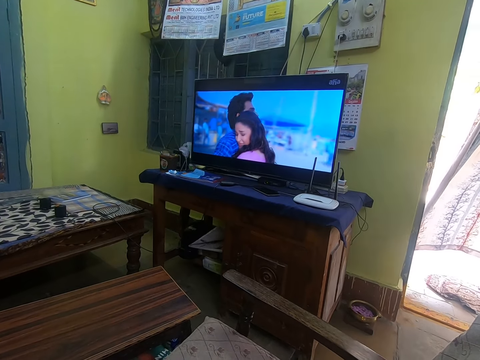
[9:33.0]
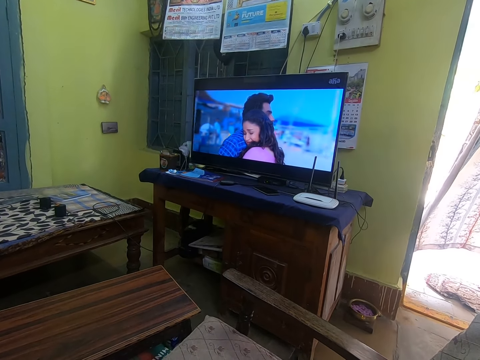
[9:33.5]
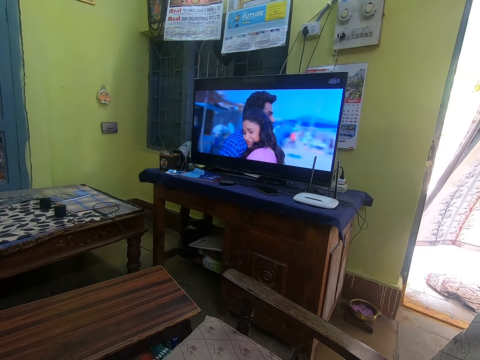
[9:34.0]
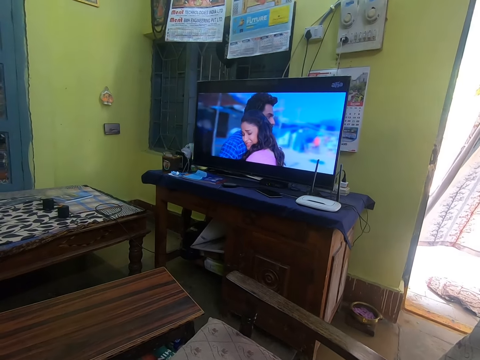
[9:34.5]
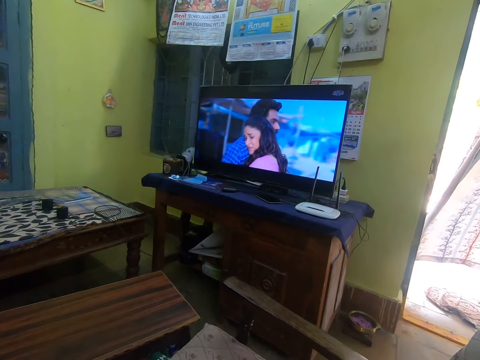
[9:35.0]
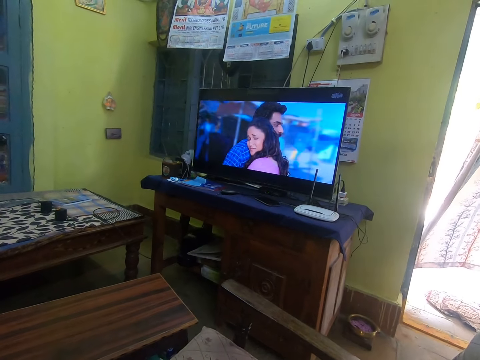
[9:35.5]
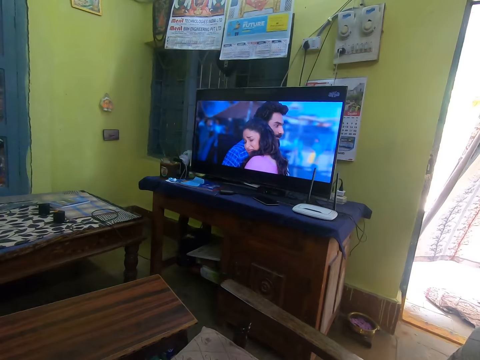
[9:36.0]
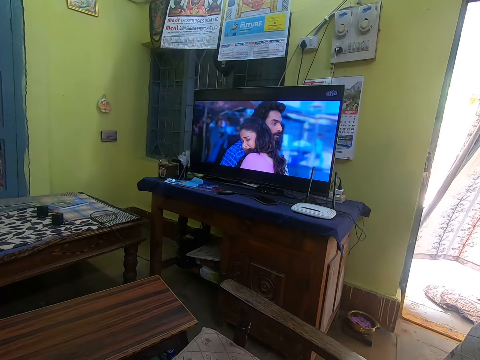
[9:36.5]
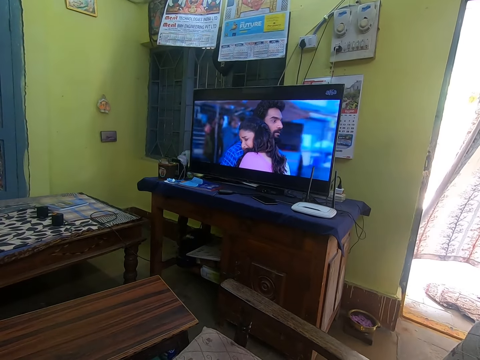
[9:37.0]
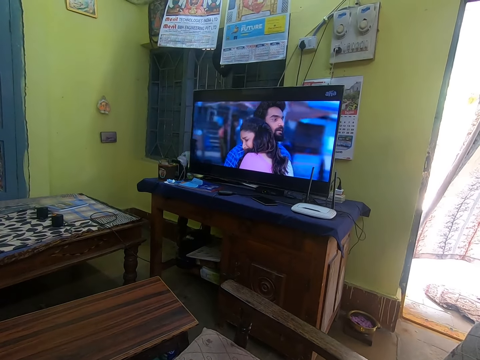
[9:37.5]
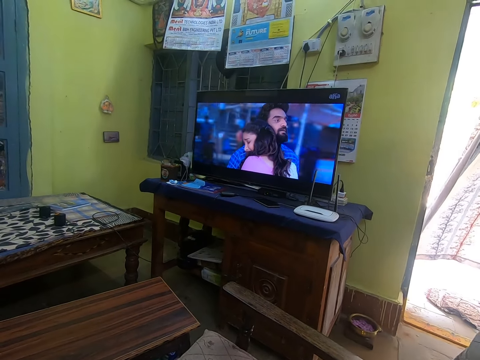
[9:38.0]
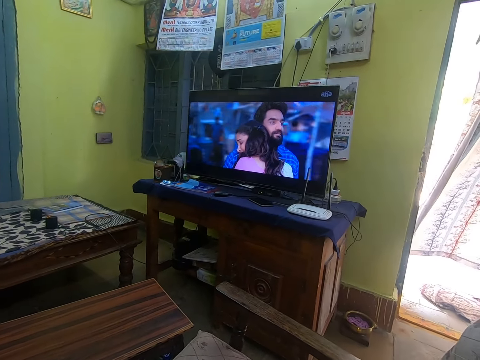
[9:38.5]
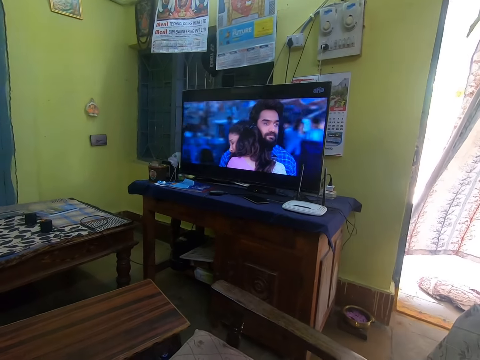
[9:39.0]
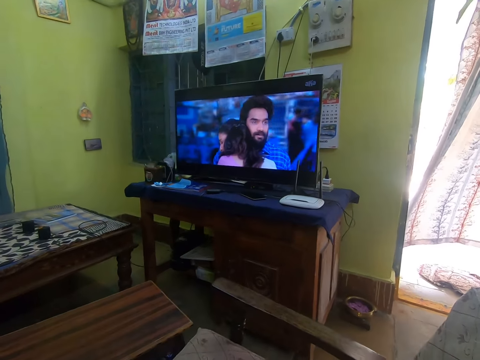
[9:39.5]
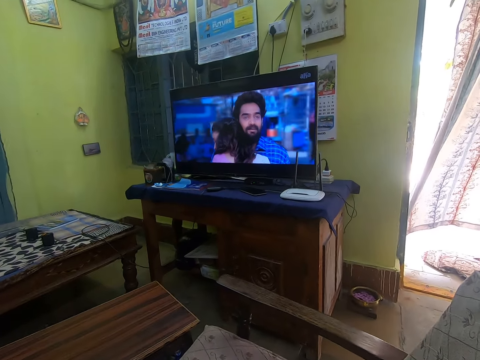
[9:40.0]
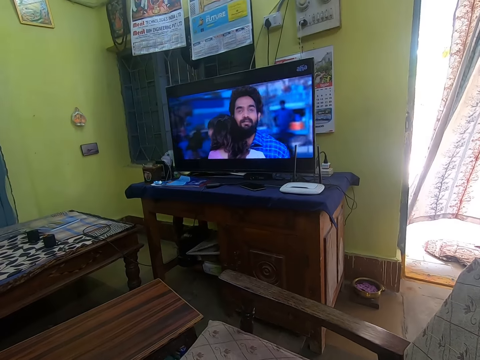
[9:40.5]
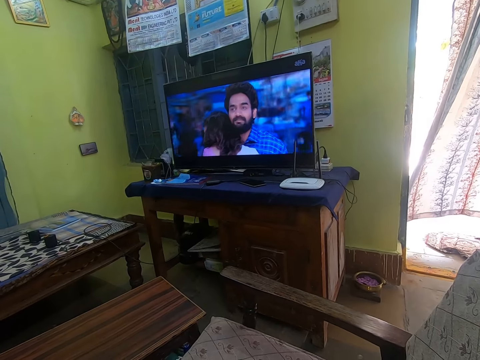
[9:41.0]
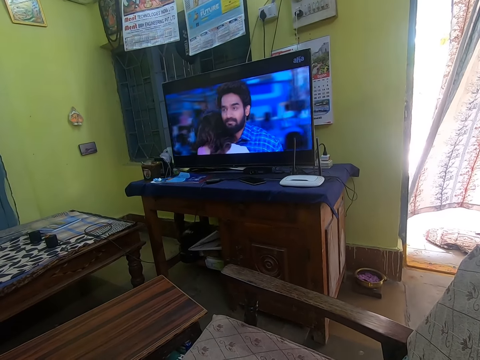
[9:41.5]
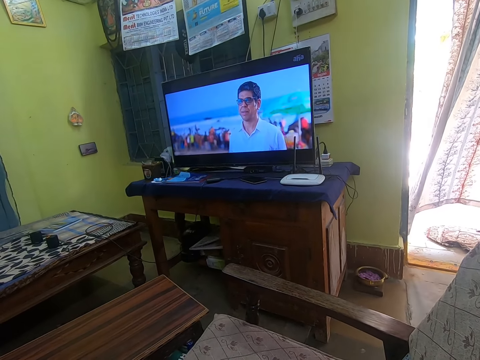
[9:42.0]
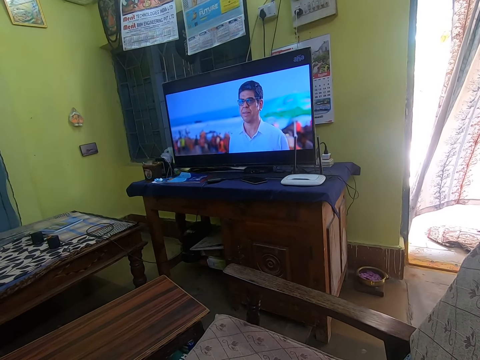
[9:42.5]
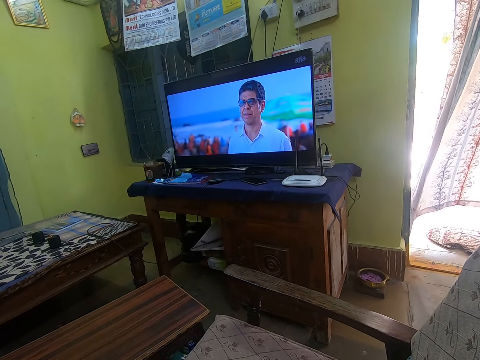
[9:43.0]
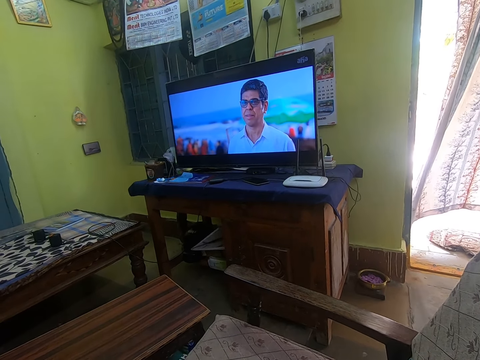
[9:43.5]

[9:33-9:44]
The camera wearer moves the hand from the arm of the chair. They move the hand to the arm chair.

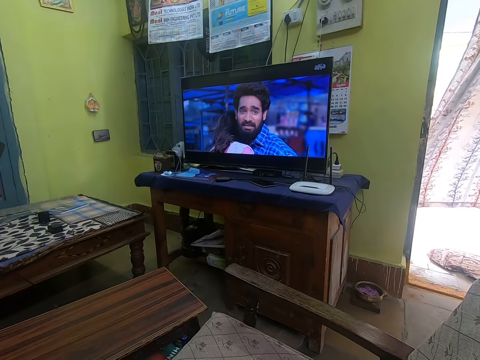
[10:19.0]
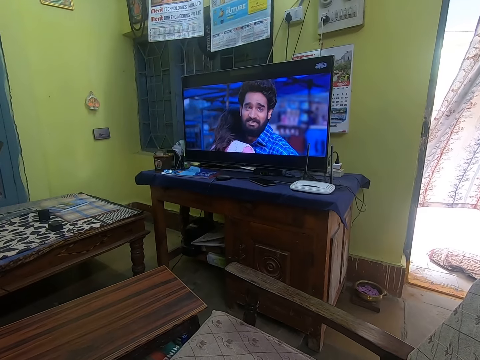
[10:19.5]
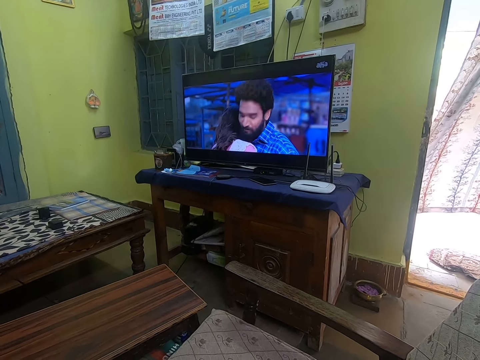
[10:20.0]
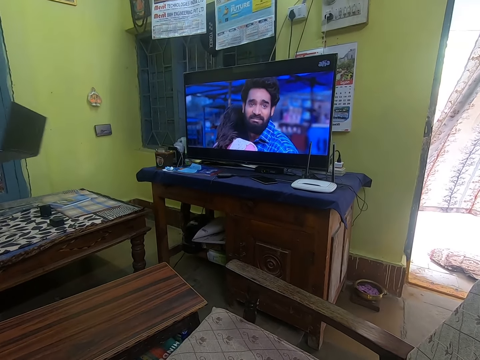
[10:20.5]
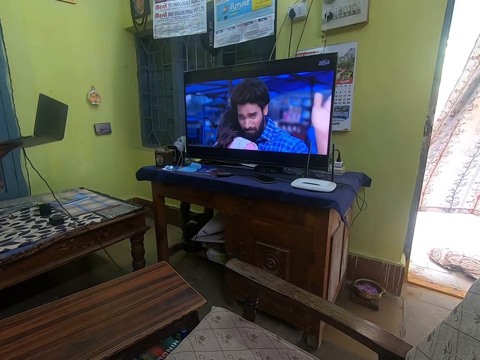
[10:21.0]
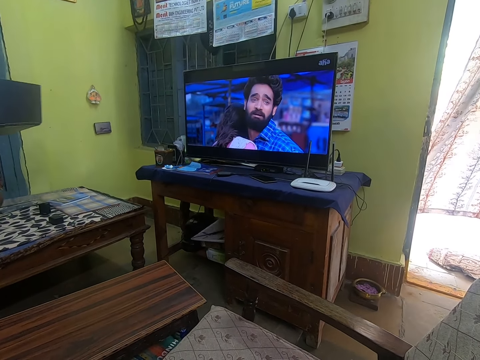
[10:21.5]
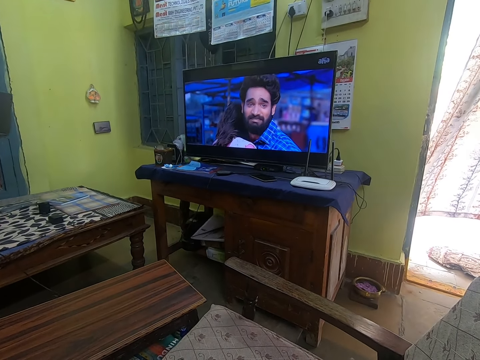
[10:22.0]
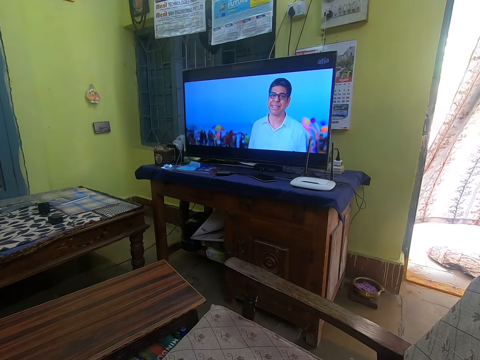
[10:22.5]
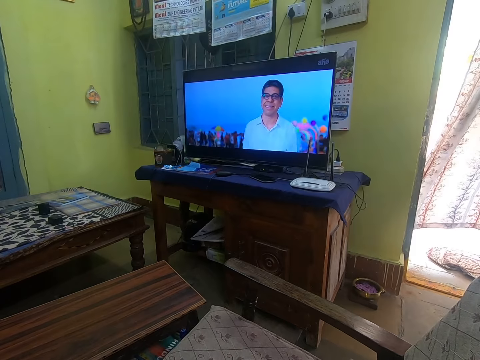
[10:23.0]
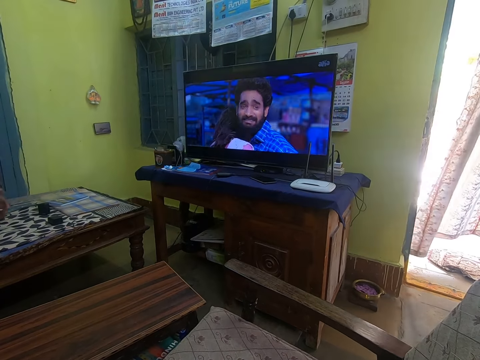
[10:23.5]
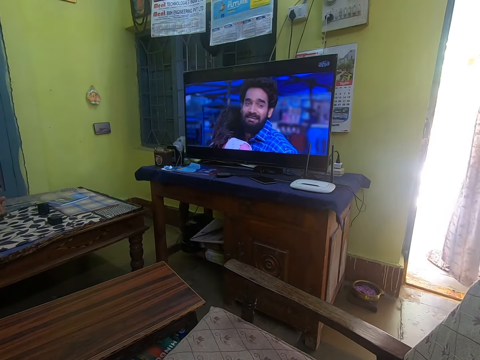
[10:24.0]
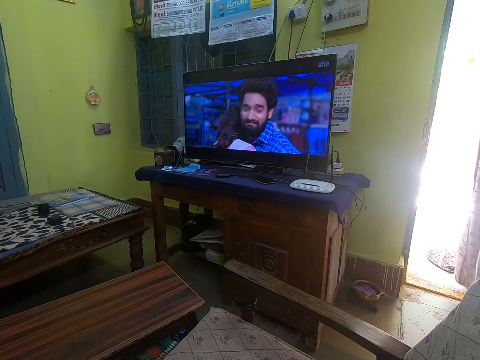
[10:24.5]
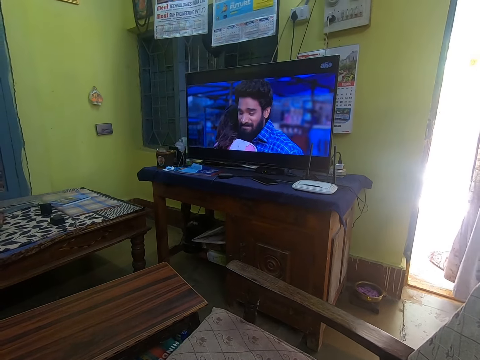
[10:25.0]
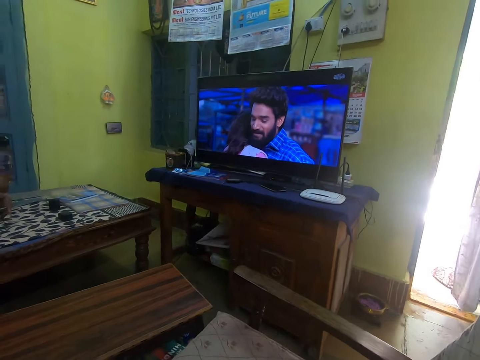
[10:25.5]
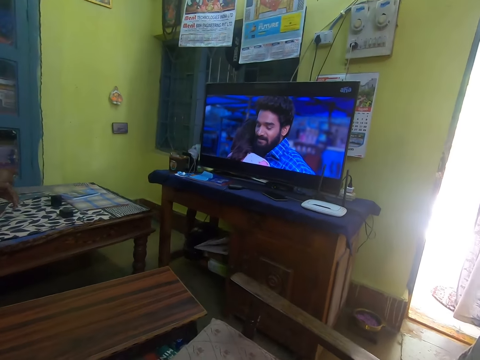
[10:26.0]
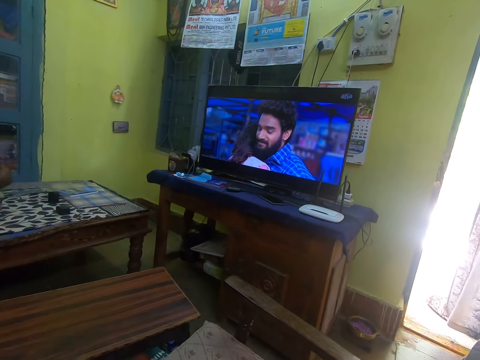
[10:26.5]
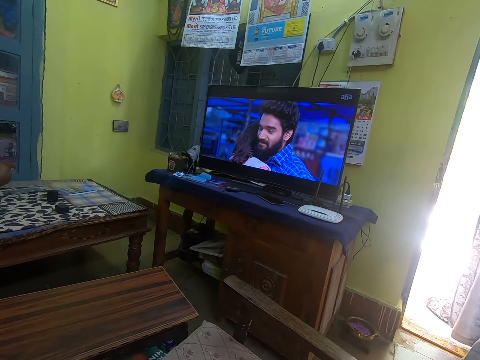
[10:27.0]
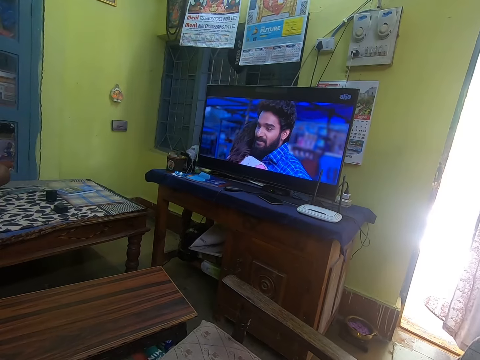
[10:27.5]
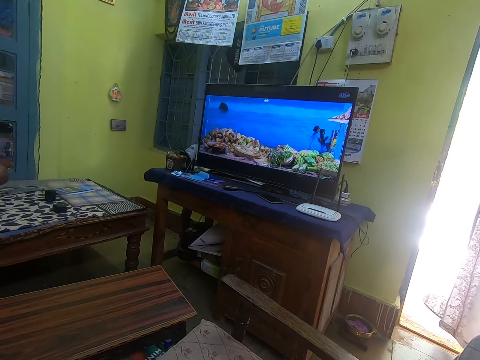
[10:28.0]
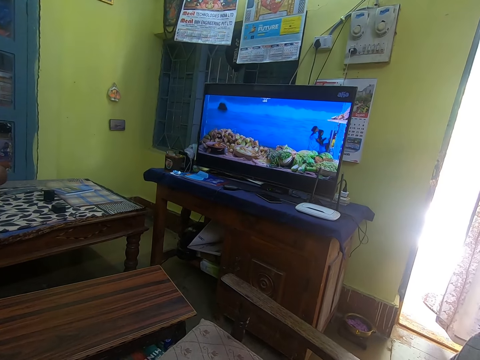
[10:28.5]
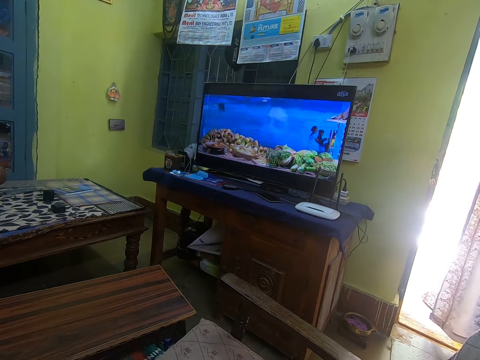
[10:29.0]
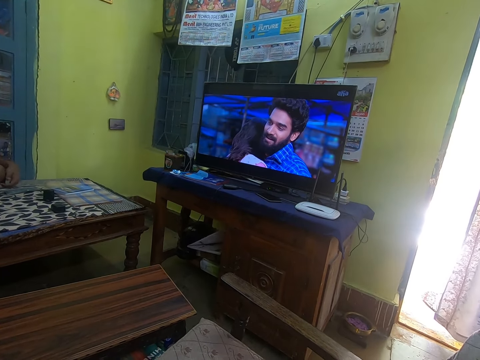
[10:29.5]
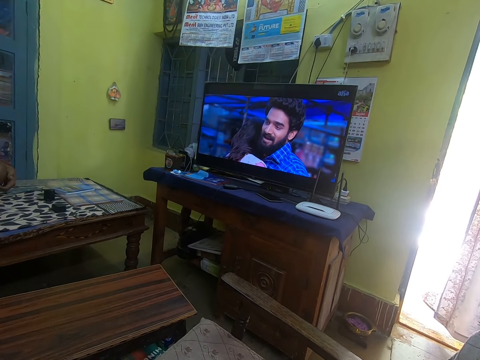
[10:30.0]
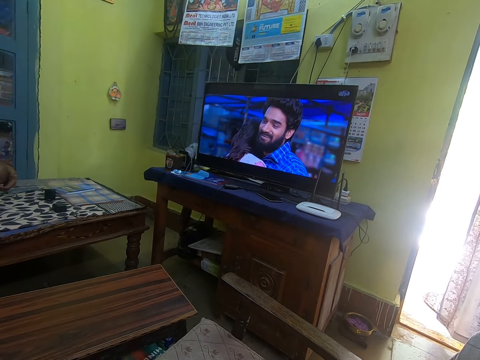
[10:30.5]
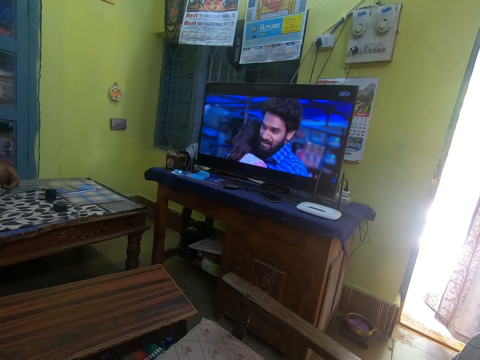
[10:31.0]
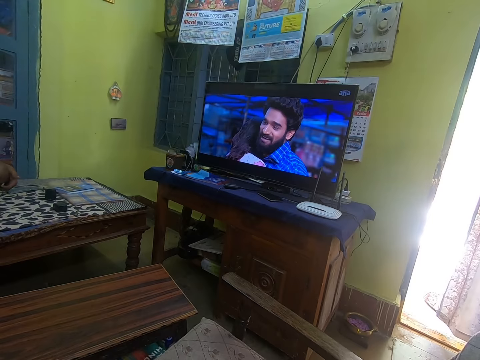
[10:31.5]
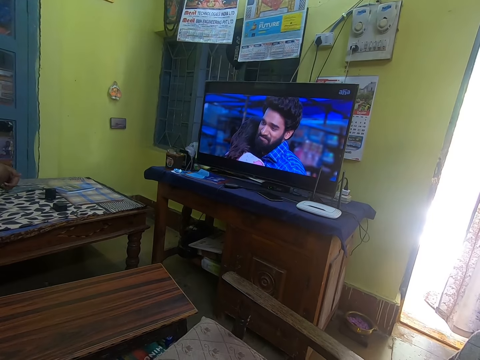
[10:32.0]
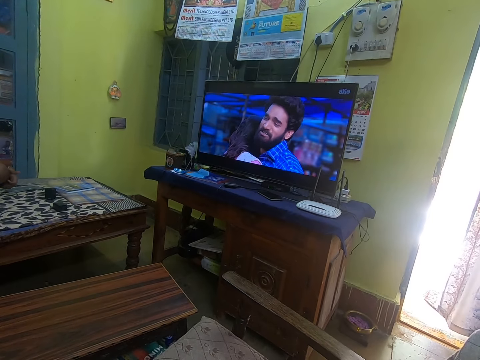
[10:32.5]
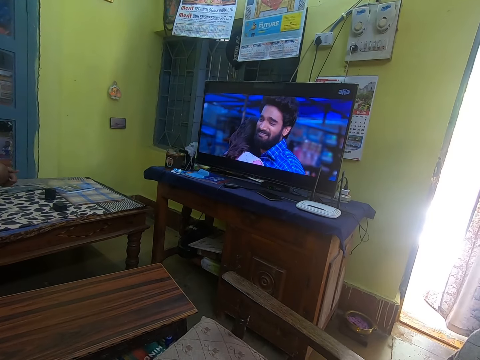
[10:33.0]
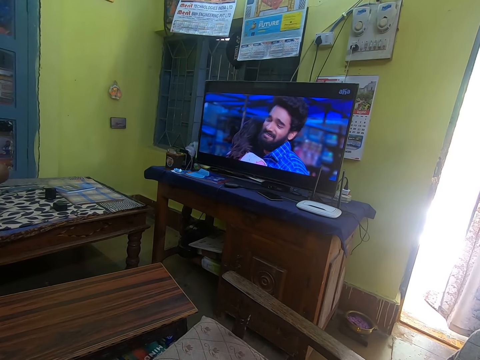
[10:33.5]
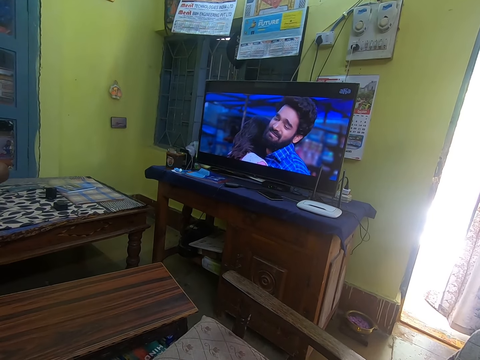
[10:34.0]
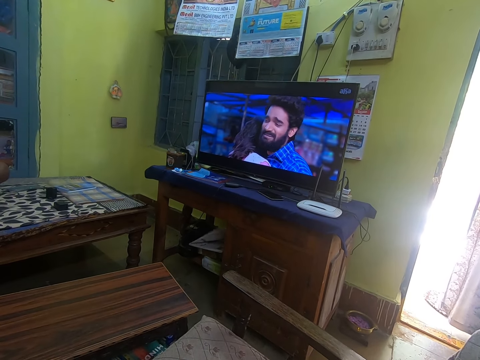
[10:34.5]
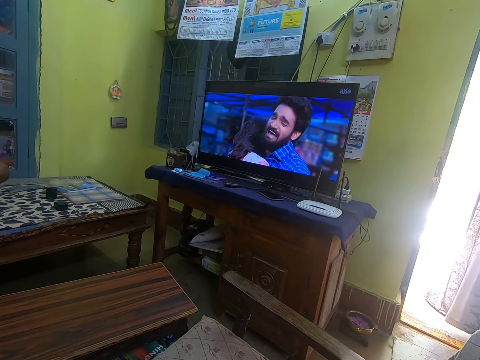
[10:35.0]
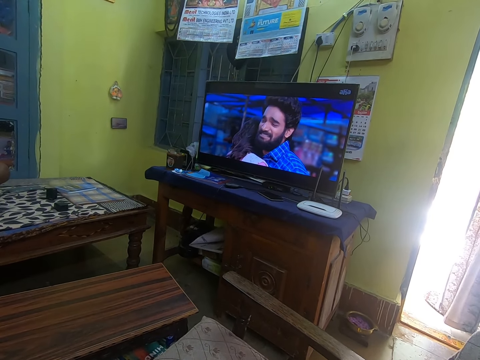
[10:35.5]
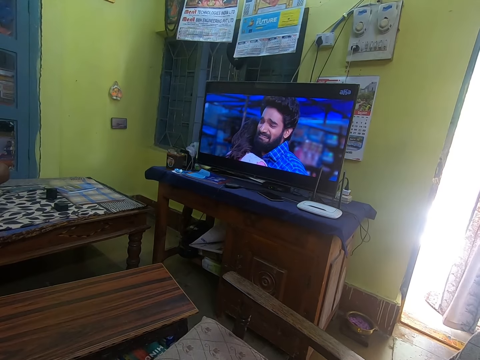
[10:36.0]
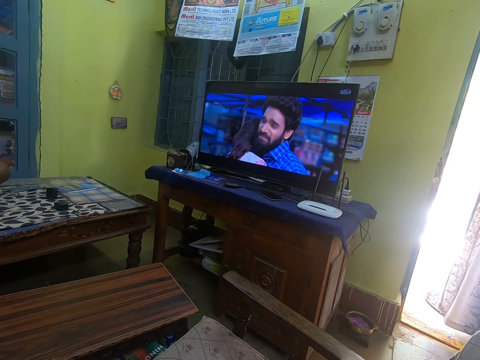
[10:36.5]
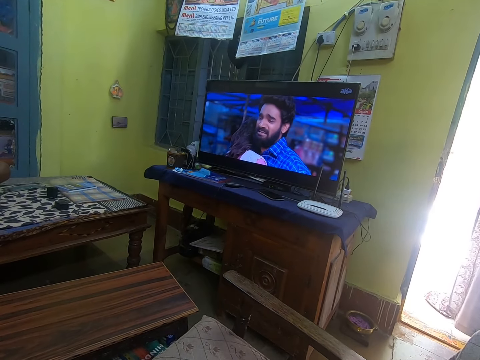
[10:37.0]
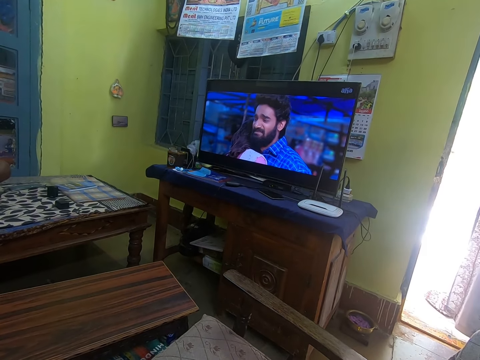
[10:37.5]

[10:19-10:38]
A man moves the laptop and moves the hand on the laptop. The man scratches both hands.
